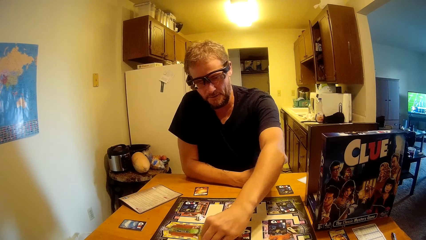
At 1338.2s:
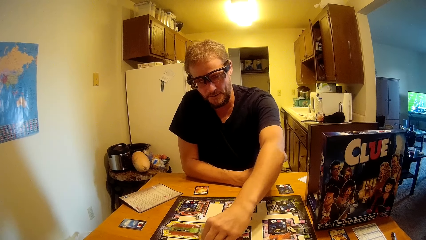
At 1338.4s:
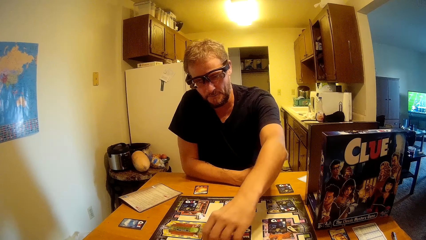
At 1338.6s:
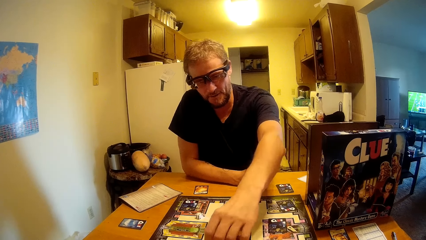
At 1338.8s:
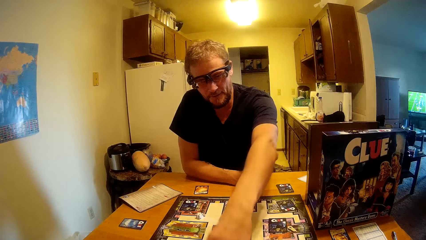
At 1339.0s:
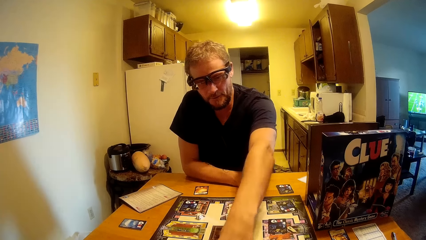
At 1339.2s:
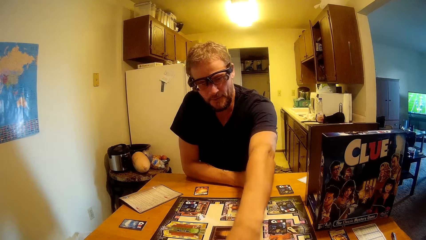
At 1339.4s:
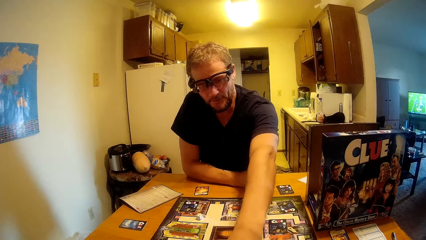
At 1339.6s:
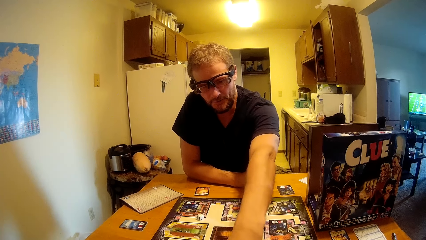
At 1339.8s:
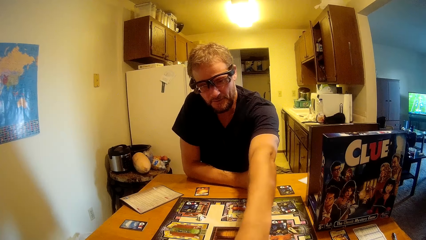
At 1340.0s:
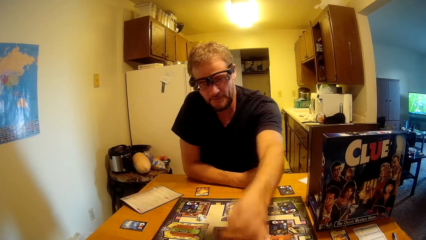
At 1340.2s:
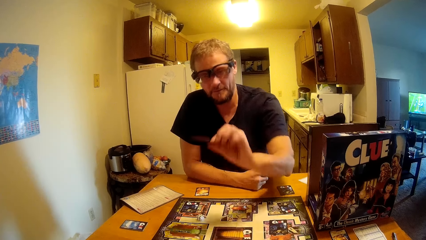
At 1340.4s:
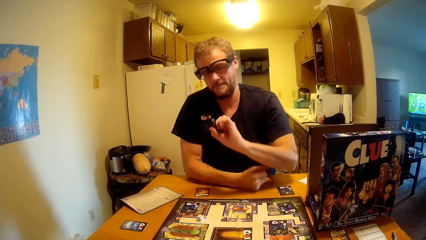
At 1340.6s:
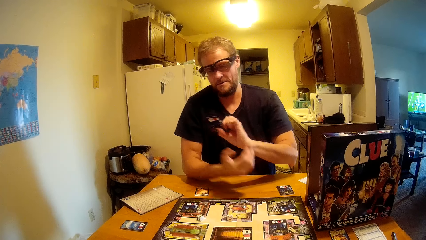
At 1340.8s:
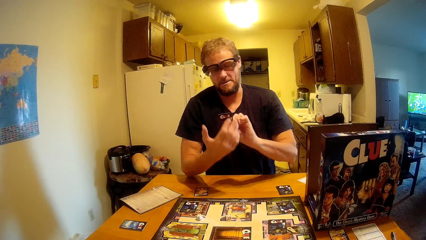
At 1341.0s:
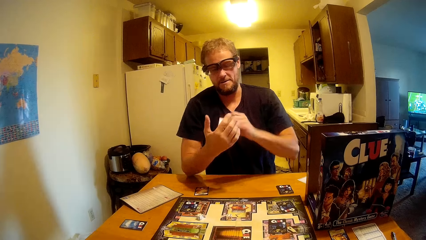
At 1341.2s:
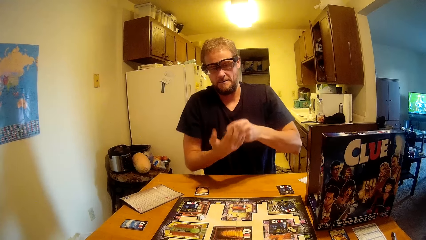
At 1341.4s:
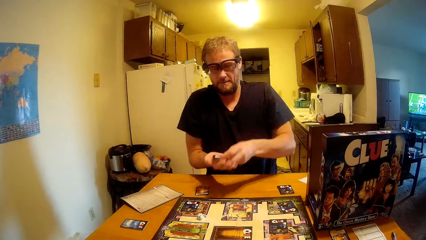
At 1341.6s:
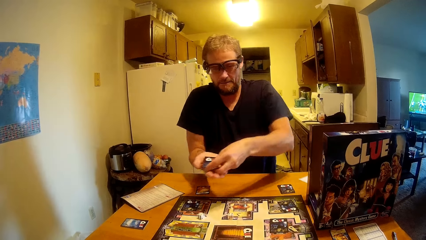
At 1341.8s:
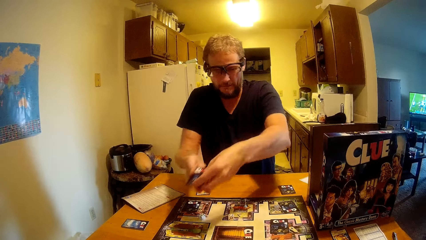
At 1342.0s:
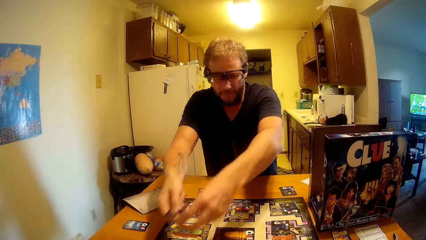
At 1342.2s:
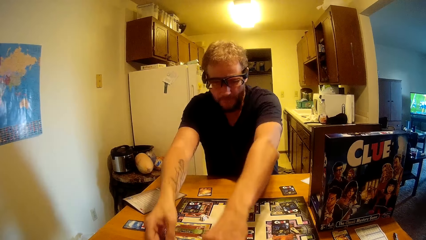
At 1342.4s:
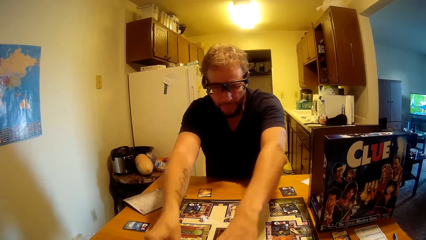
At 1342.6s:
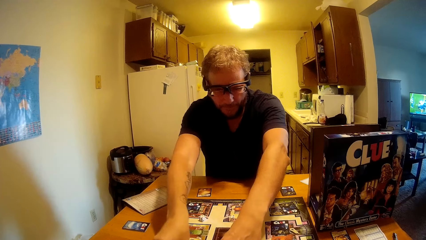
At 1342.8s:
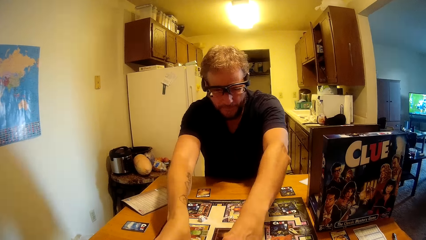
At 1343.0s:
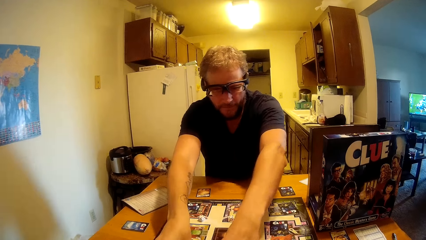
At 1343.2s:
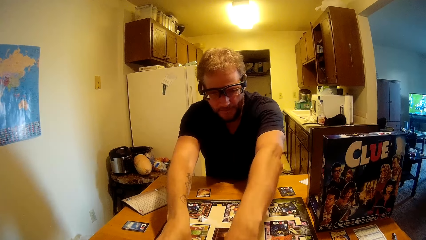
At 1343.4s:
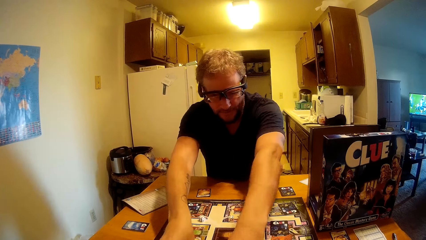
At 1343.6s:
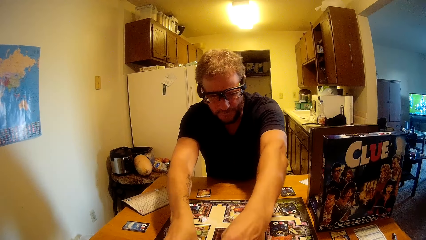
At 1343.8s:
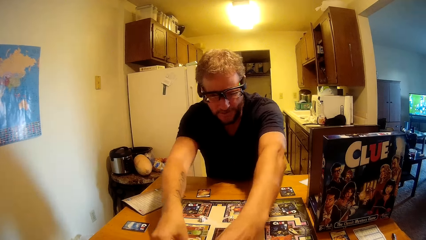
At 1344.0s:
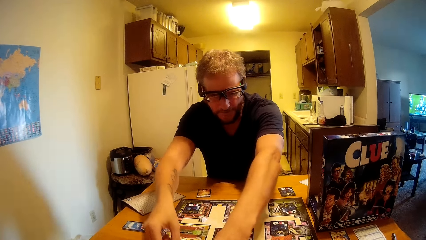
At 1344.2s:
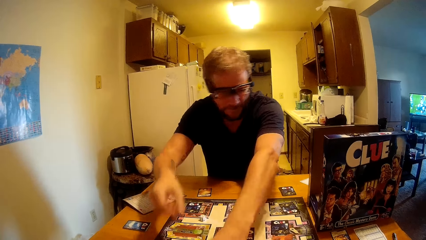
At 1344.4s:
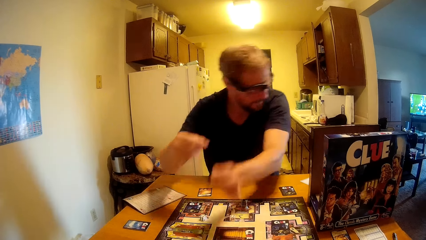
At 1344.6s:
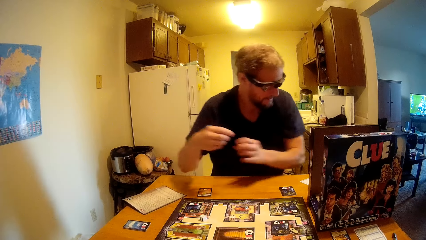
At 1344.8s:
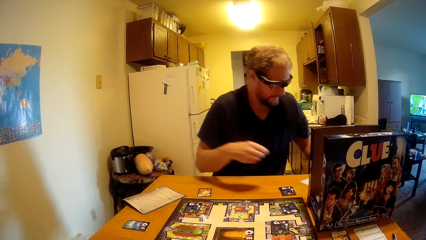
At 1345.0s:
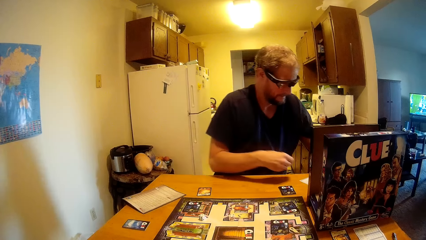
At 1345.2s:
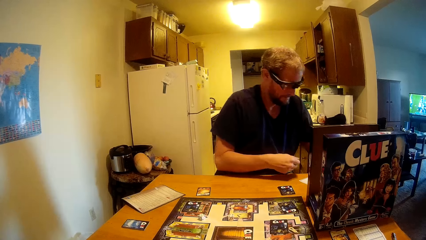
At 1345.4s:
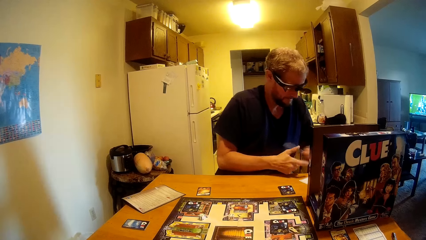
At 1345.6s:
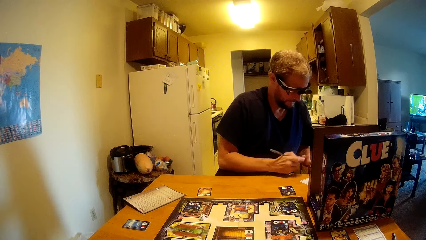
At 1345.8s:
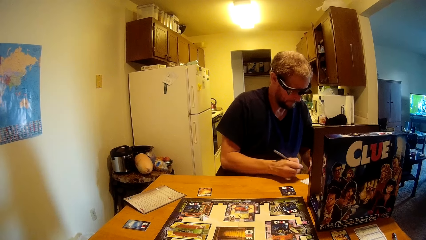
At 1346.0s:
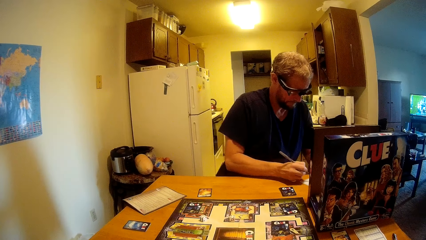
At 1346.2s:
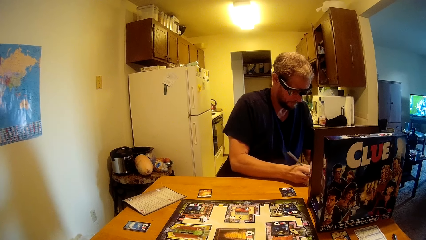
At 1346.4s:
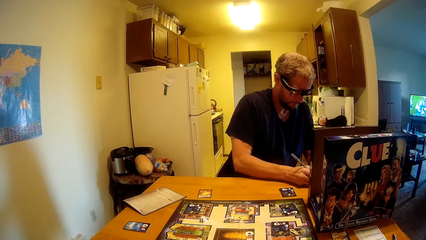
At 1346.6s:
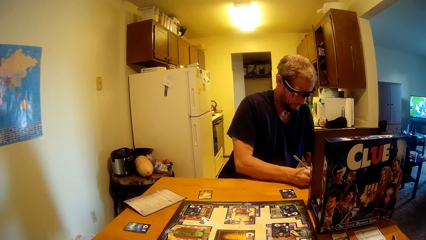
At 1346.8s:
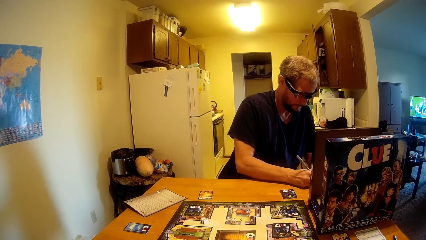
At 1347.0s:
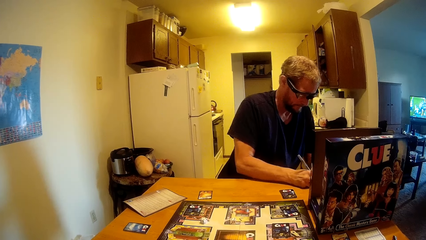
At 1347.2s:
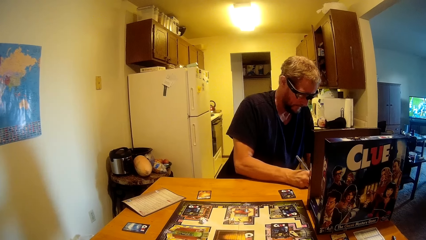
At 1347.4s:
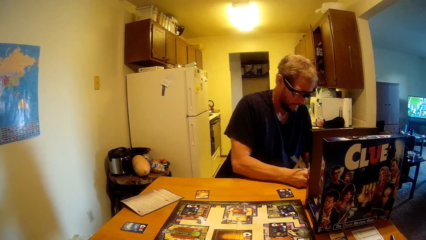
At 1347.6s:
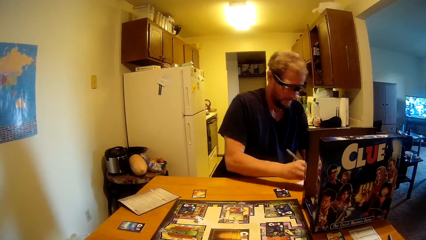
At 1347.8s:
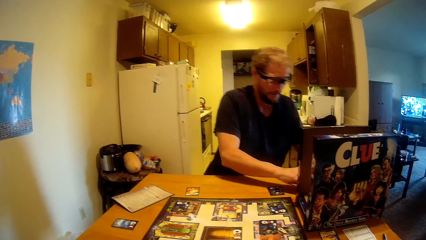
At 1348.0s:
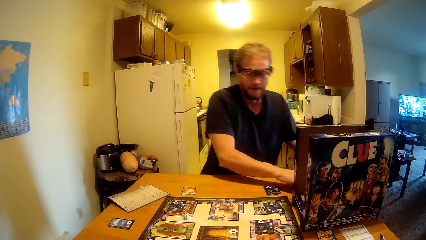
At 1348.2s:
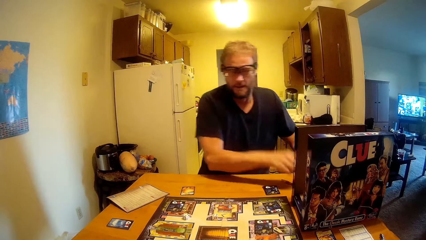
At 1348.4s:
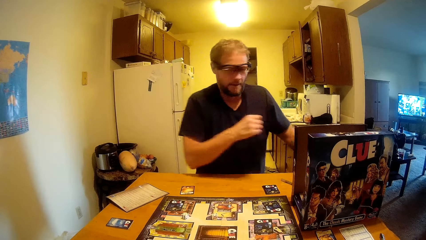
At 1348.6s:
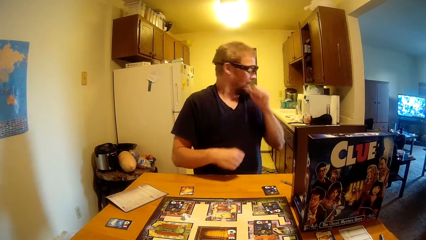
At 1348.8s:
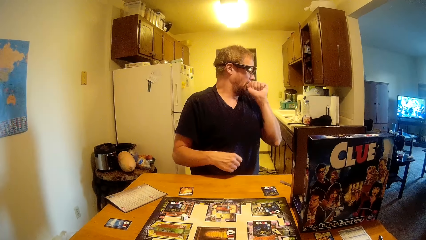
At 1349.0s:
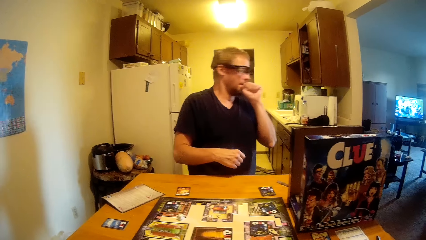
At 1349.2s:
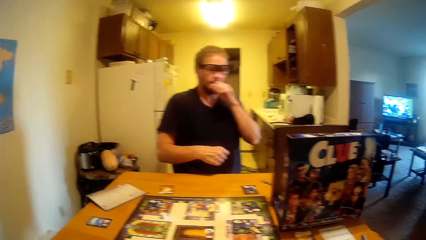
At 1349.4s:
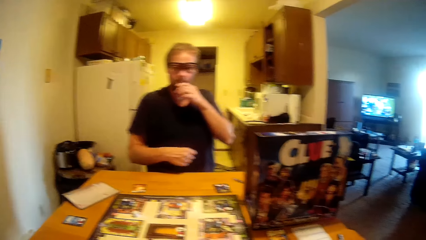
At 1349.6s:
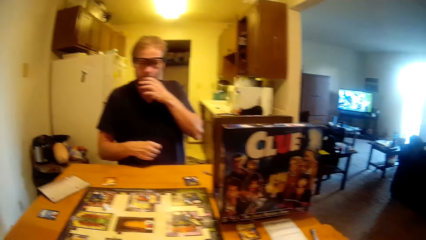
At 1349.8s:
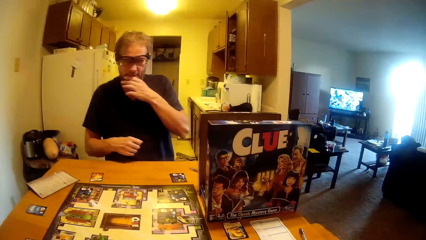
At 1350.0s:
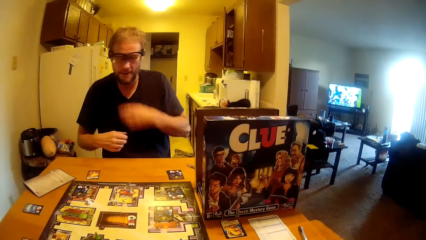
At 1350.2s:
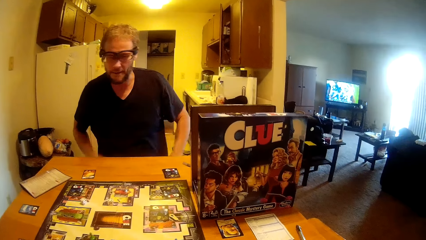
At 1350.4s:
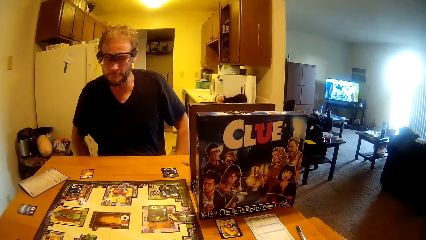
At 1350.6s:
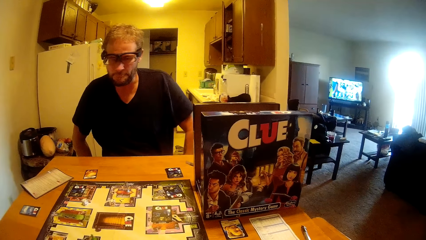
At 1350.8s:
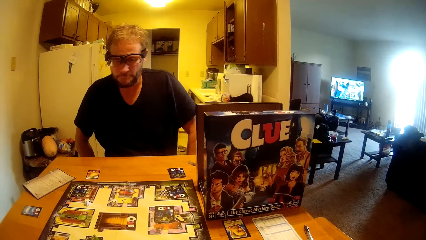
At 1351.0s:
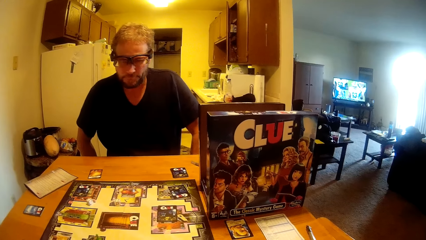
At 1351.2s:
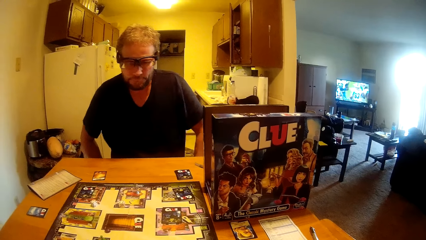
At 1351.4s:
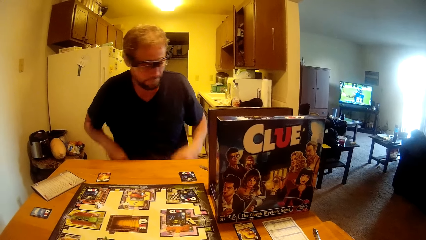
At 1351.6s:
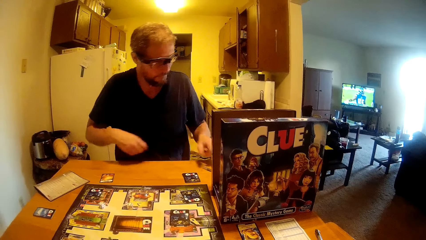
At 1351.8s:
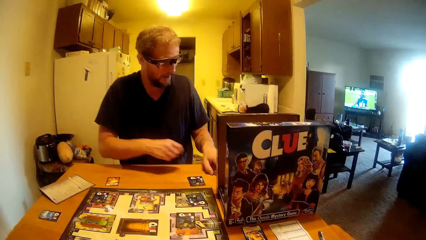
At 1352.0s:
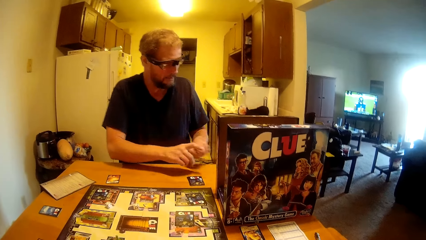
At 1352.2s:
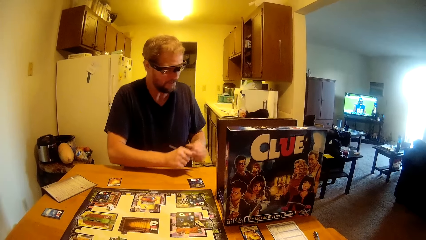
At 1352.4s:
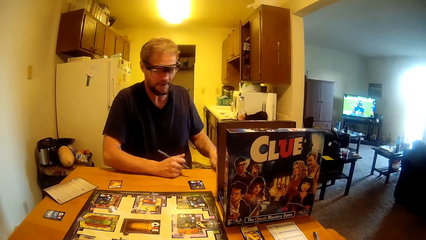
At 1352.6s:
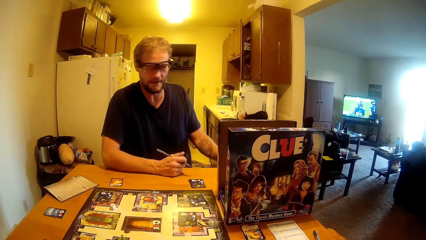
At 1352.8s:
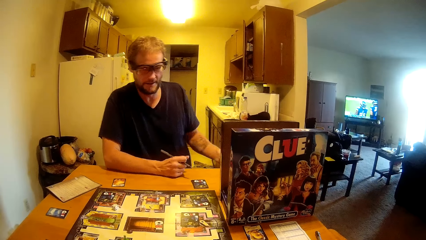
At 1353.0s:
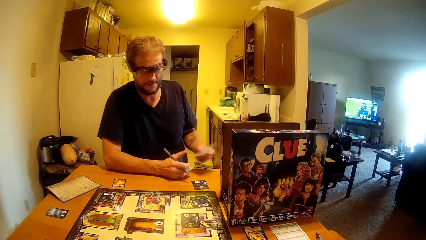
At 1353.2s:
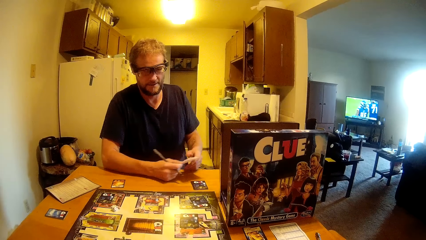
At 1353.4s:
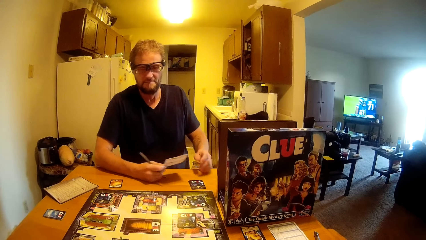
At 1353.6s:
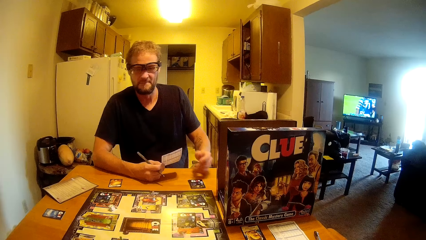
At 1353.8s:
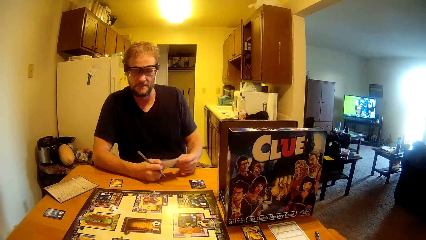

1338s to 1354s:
A man picks a clue card from the table, looks at the clue card, puts the clue card on his right hand and puts back the clue card. He picks a pen and writes with the pen on a paper. He puts the pen on the table, coughs and puts his hands on his laps. He picks the pen, picks the paper and holds the paper with both hands. He talks to the camera wearer.
